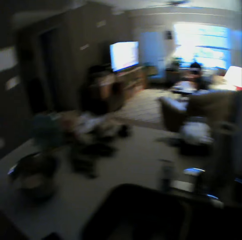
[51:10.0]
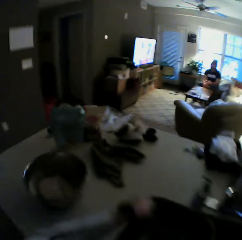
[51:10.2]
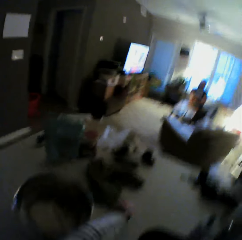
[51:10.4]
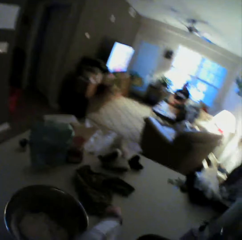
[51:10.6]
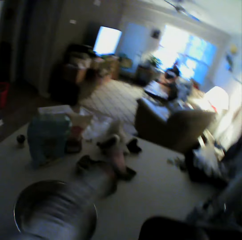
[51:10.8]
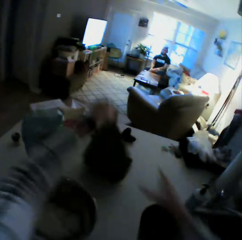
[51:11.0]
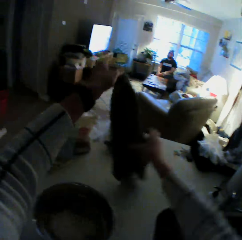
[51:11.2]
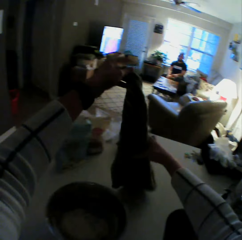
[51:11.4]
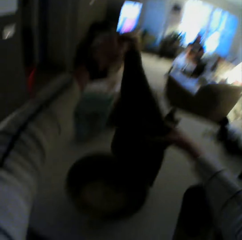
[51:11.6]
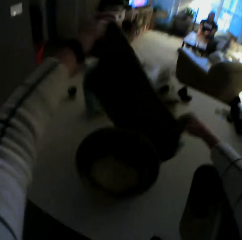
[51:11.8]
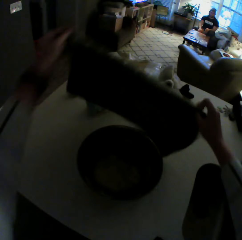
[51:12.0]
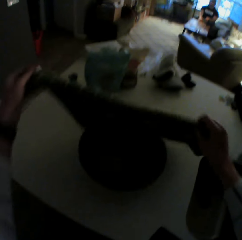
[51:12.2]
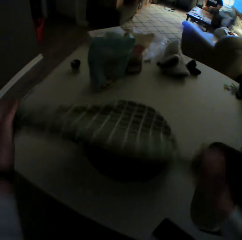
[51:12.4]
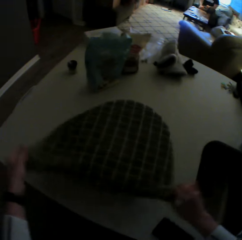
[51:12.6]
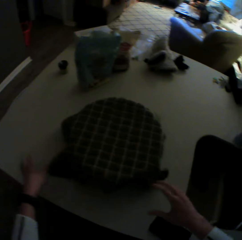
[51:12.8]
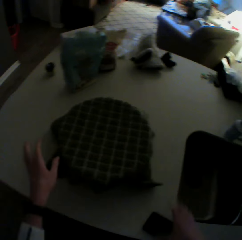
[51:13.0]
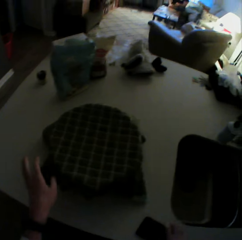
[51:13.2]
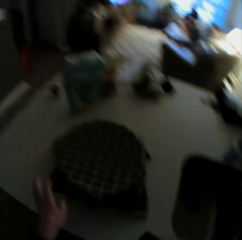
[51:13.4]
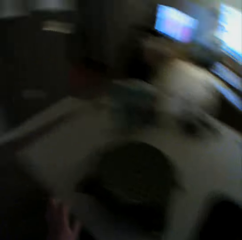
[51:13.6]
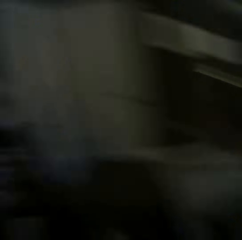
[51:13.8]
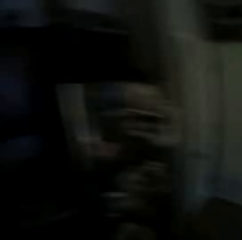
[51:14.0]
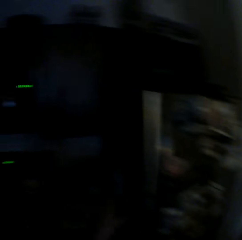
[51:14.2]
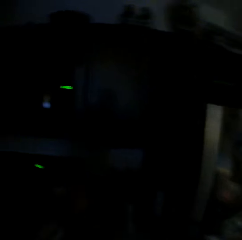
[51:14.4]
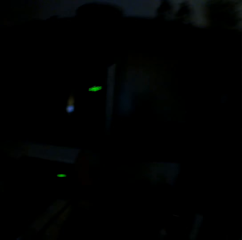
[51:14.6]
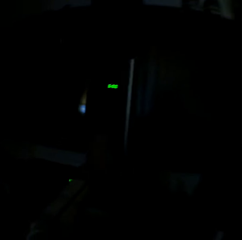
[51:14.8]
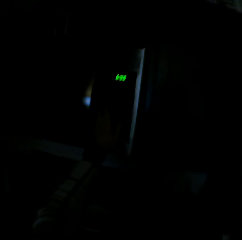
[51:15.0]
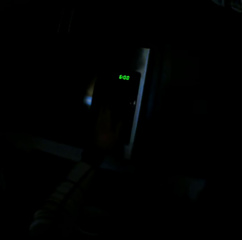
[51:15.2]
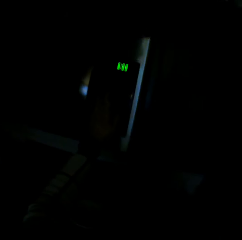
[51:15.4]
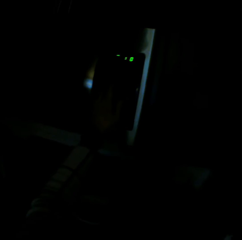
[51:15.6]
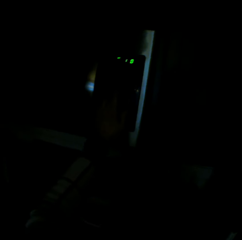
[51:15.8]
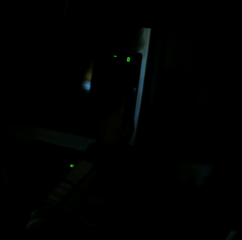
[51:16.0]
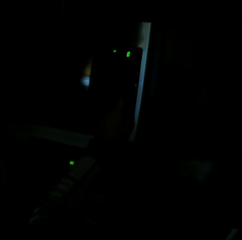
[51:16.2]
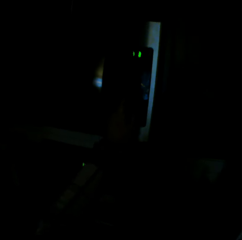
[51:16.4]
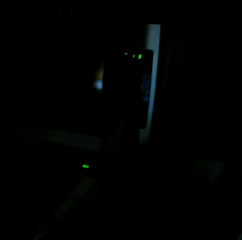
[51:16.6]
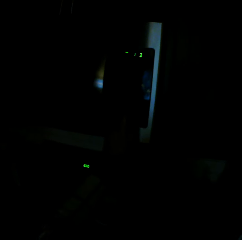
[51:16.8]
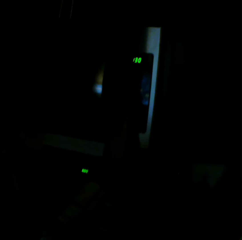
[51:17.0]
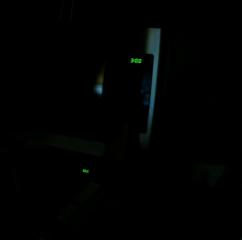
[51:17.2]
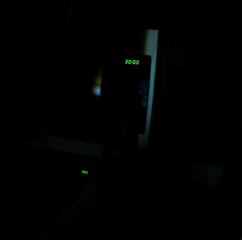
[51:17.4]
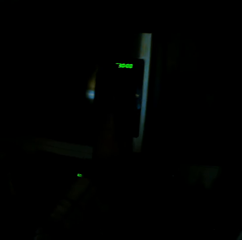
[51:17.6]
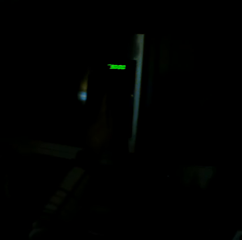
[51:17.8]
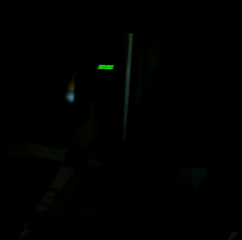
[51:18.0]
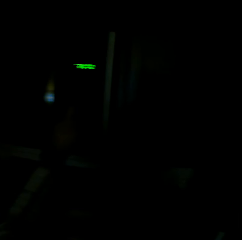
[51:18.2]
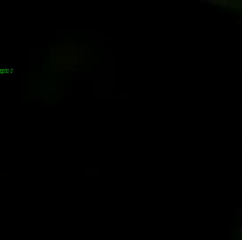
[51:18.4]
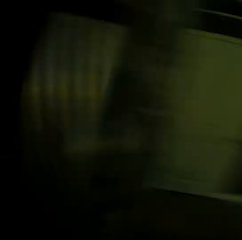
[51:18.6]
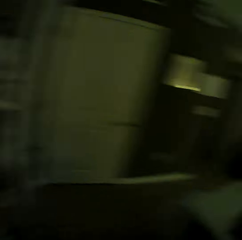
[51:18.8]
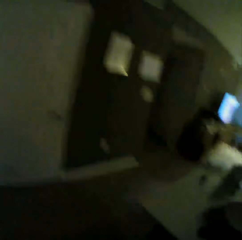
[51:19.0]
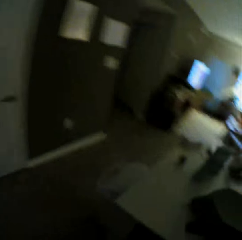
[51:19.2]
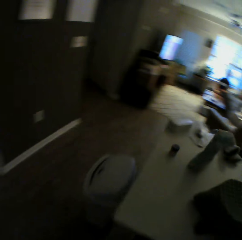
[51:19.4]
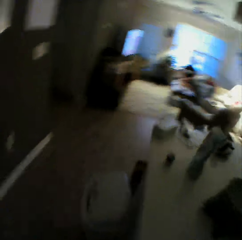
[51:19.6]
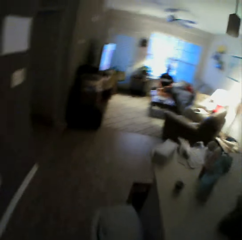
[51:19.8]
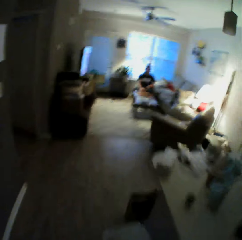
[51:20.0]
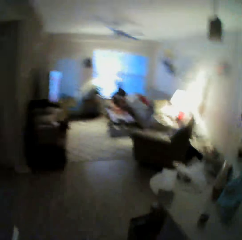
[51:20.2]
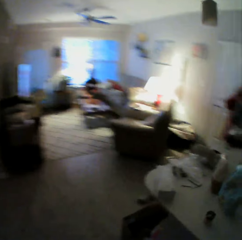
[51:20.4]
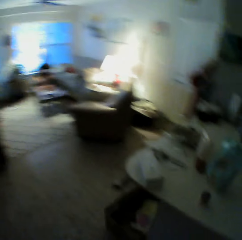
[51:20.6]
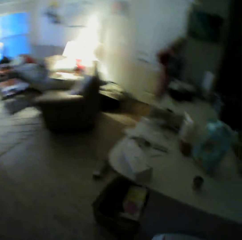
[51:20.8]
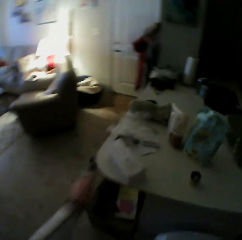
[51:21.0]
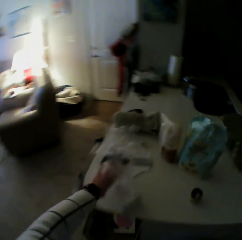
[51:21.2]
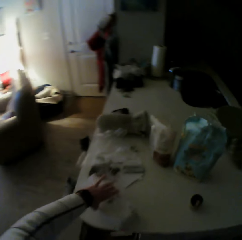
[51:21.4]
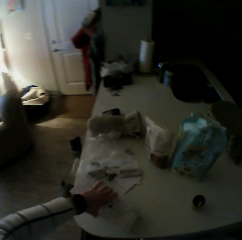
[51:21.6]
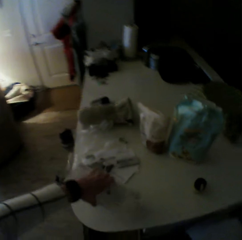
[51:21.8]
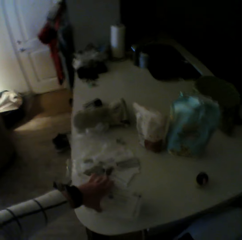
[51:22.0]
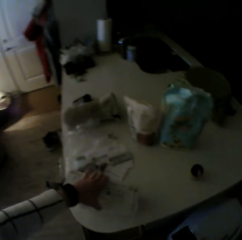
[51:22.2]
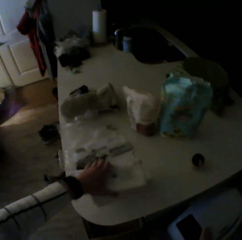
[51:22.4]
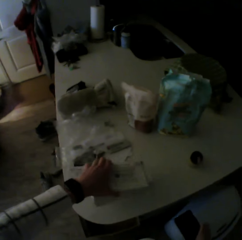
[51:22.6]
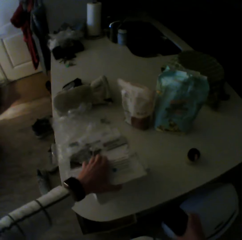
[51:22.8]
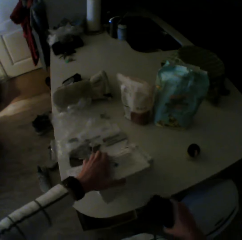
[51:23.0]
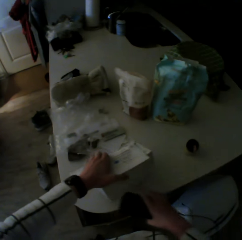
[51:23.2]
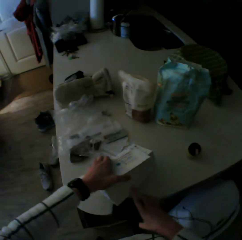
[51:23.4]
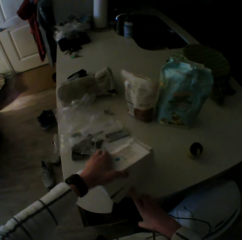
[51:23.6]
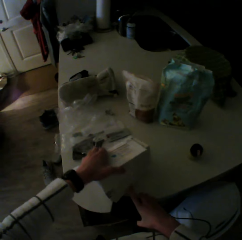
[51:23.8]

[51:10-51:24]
The camera wearer covers the dough. She picks the napkin from the kitchen table with her left hand. She lays the napkin on the bowl with both her hands. She operates an oven. She touches a box. She picks up the box from the kitchen table with her left hand.

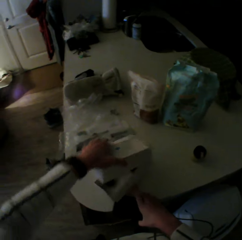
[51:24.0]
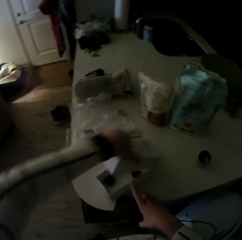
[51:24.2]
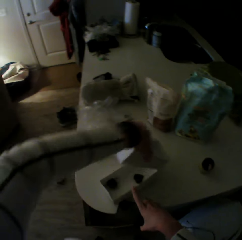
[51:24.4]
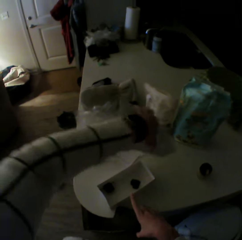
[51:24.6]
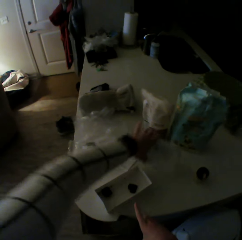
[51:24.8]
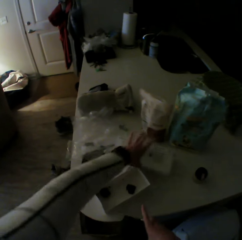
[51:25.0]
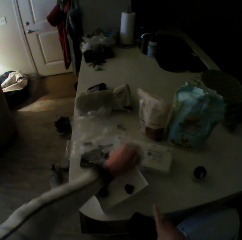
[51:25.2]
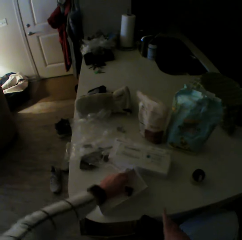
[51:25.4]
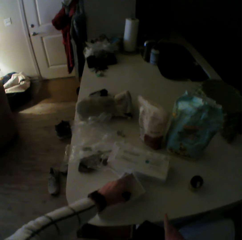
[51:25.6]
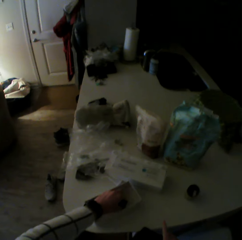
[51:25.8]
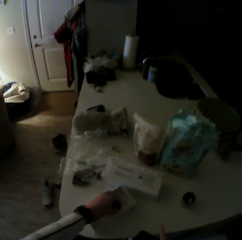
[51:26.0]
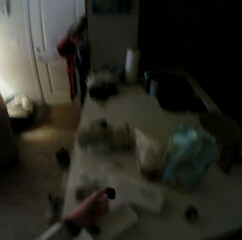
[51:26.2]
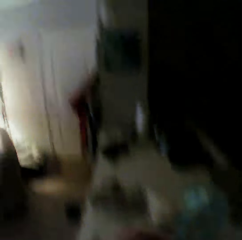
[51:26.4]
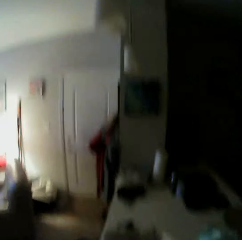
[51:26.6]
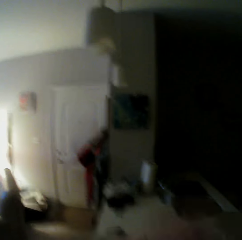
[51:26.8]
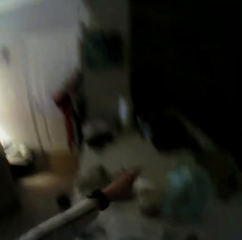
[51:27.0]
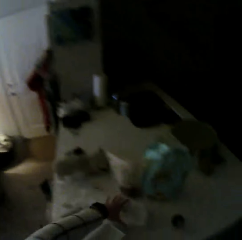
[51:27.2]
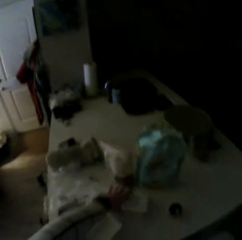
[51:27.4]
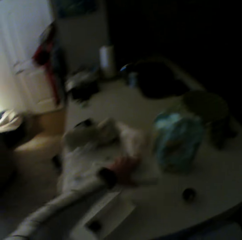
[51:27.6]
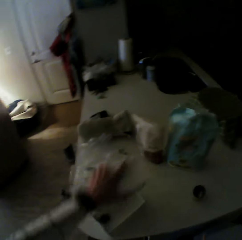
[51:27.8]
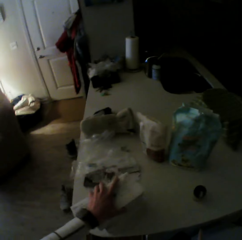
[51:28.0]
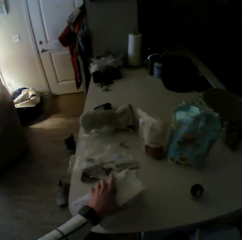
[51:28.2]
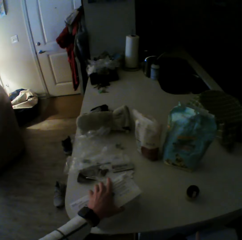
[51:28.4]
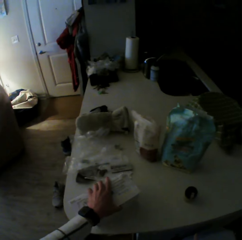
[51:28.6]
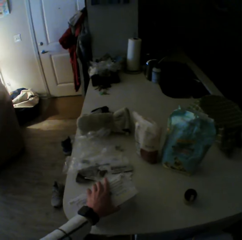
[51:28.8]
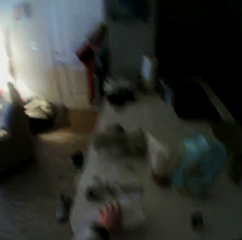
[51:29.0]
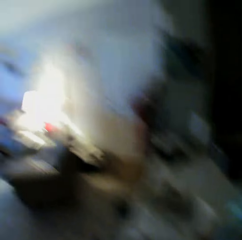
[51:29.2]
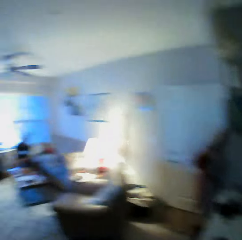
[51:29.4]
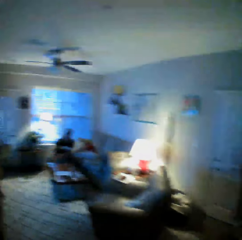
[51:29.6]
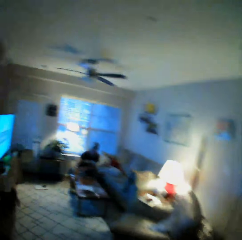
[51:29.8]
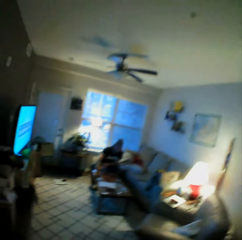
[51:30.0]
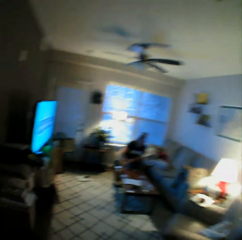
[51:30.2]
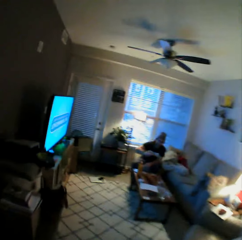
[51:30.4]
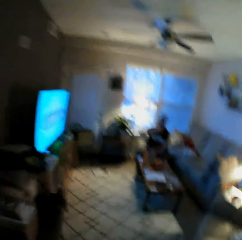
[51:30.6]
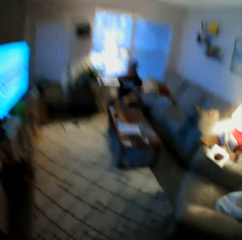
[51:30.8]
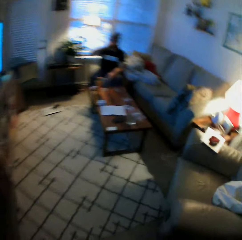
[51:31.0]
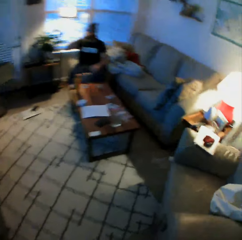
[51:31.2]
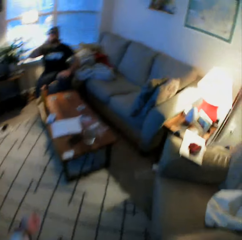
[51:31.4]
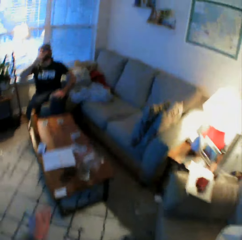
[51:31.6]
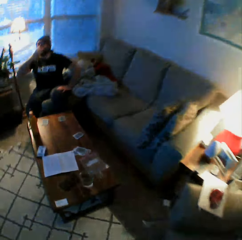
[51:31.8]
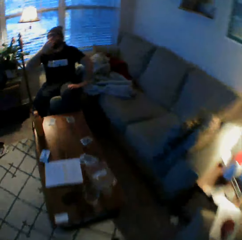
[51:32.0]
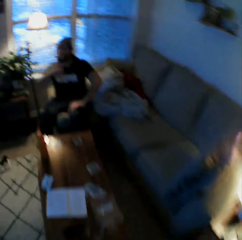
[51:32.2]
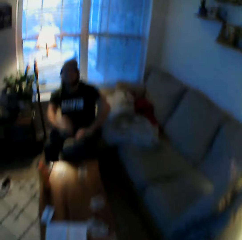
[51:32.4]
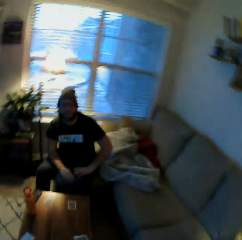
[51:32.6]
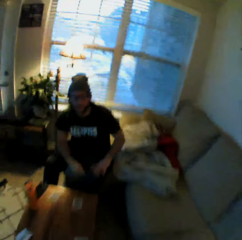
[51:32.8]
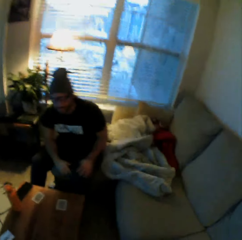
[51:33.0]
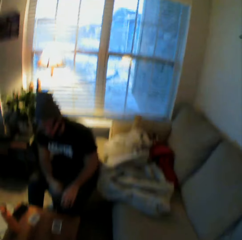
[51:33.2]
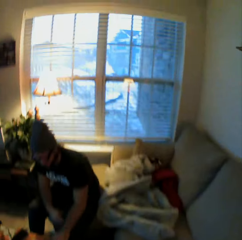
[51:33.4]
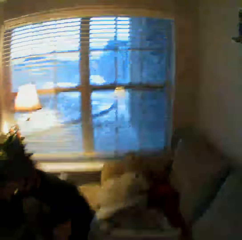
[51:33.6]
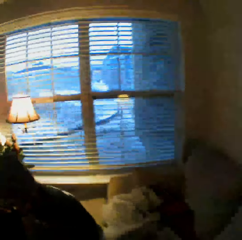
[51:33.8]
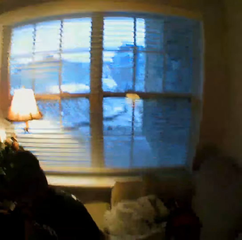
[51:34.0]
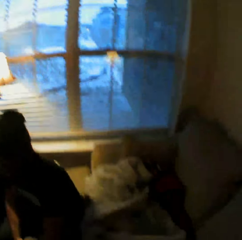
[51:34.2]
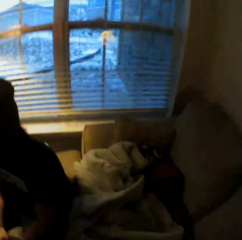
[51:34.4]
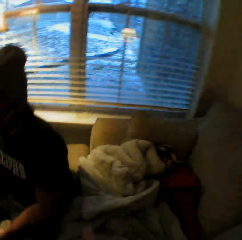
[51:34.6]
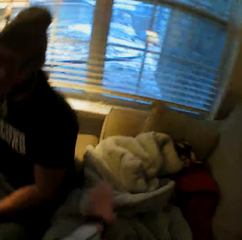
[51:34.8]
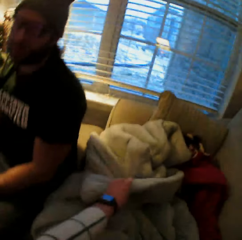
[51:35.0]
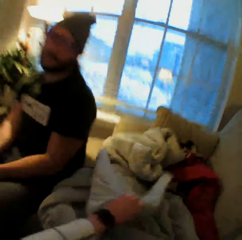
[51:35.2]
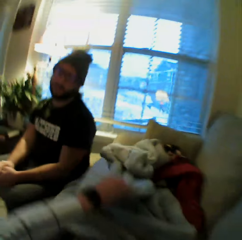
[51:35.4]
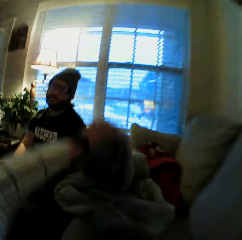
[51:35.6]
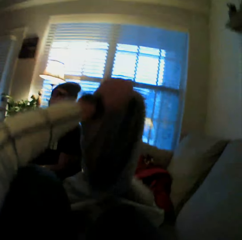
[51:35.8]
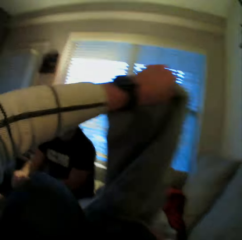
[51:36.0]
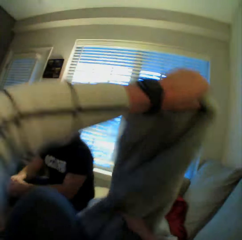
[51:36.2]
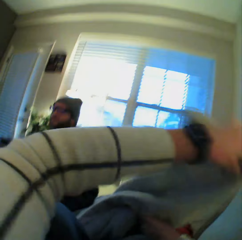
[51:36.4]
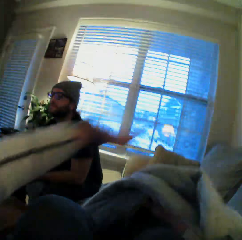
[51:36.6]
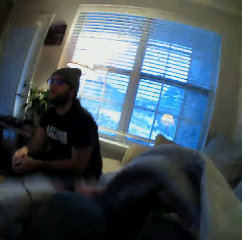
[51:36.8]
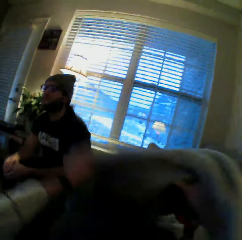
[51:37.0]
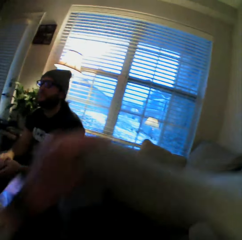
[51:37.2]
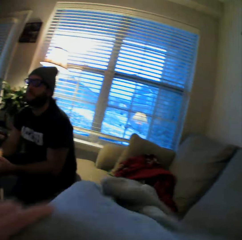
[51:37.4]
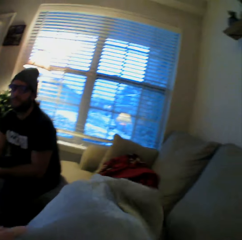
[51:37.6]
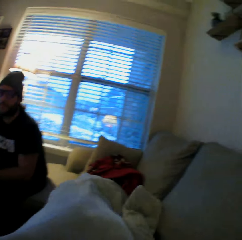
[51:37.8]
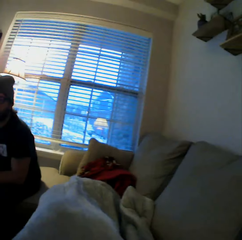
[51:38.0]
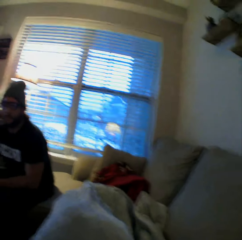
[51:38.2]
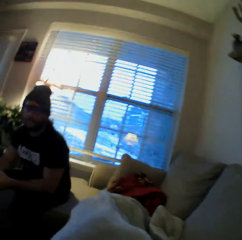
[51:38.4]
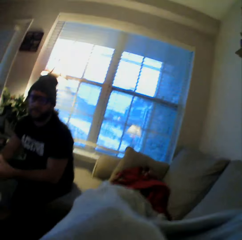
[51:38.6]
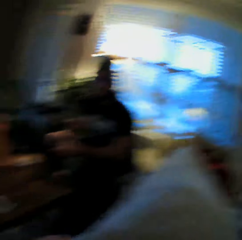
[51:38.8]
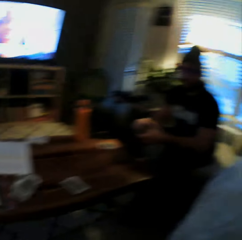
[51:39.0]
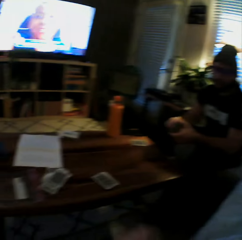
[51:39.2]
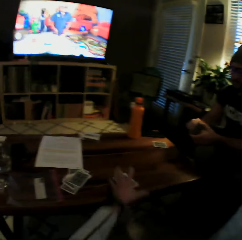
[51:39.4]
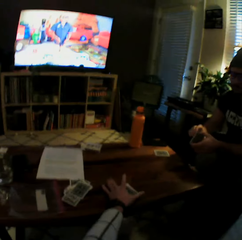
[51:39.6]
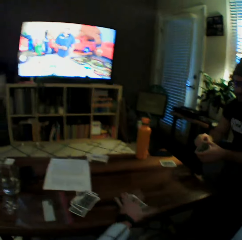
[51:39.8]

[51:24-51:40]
The camera wearer opens the box on the kitchen table with both her hands. She drops the cover of the box on the kitchen table with her left hand. She picks a key or chocolate from the box with her left hand. She picks the cover of the box from the kitchen table with her left hand. She covers the box on the kitchen table with the cover of the box in her left hand. She walks towards a sofa. A man picks cards on a table. The camera wearer takes a blanket. She lays on the sofa. She covers herself with the blanket in both her hands.
